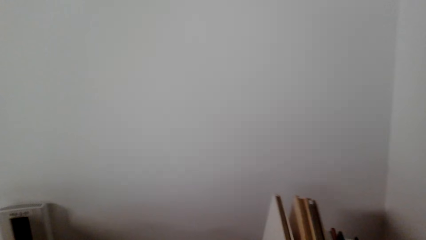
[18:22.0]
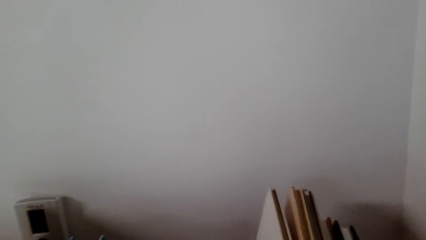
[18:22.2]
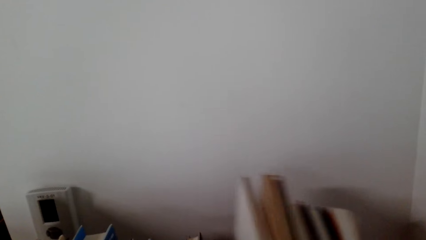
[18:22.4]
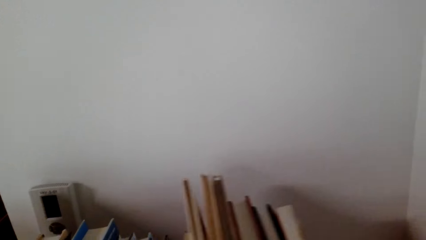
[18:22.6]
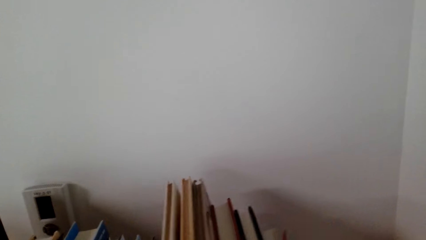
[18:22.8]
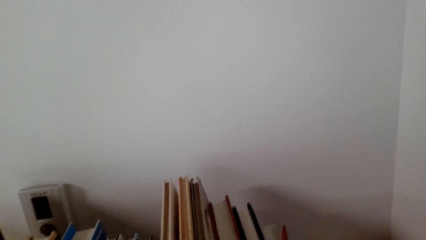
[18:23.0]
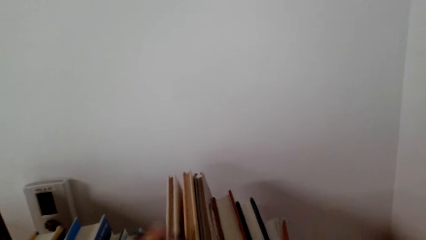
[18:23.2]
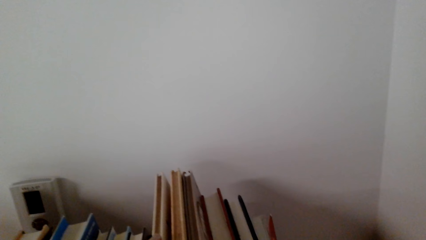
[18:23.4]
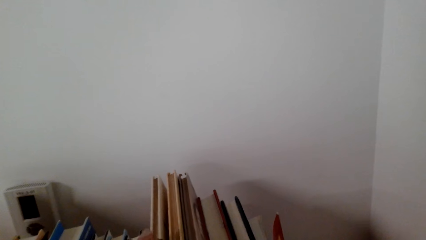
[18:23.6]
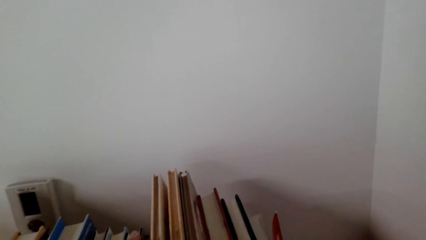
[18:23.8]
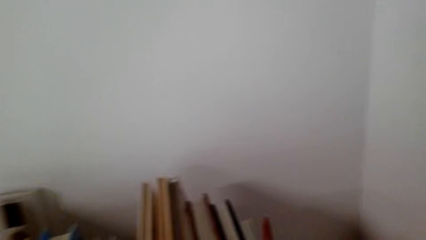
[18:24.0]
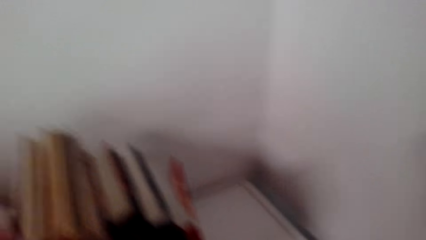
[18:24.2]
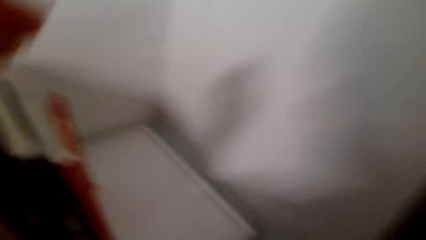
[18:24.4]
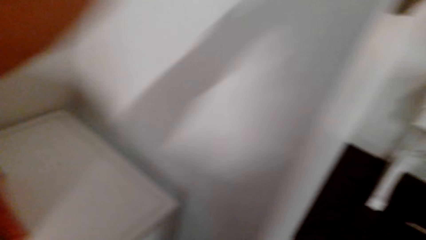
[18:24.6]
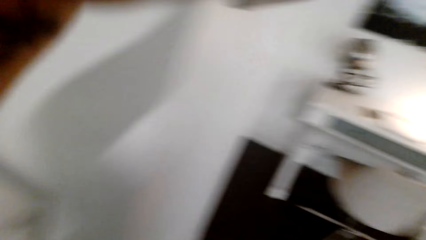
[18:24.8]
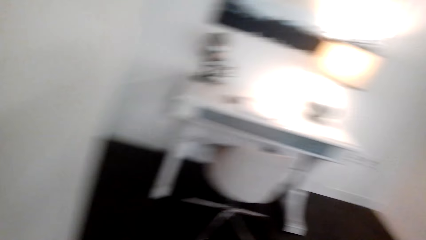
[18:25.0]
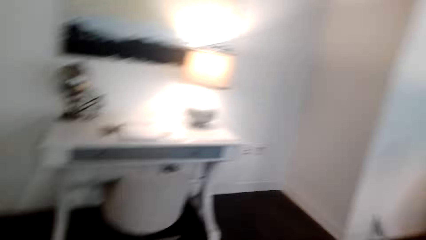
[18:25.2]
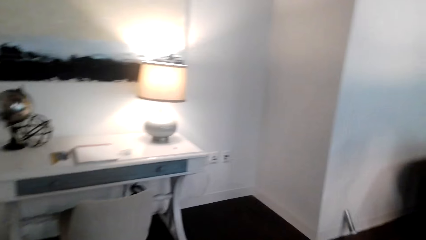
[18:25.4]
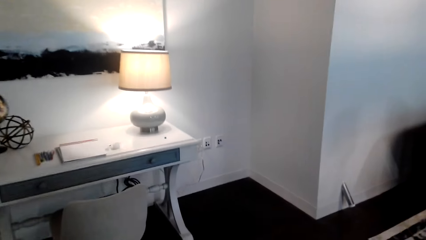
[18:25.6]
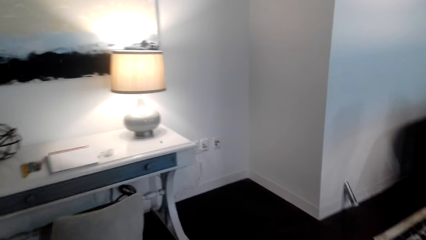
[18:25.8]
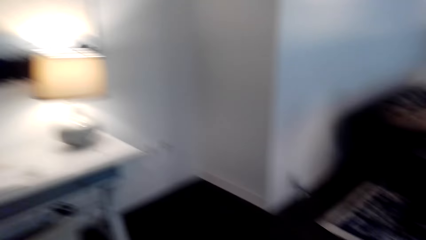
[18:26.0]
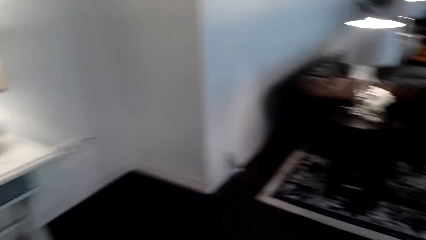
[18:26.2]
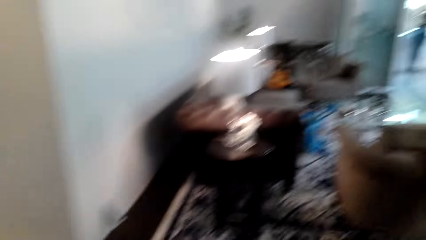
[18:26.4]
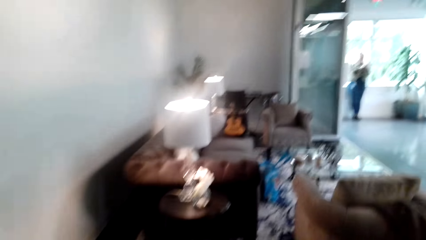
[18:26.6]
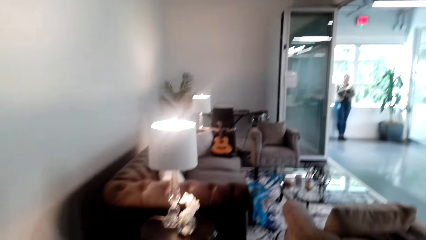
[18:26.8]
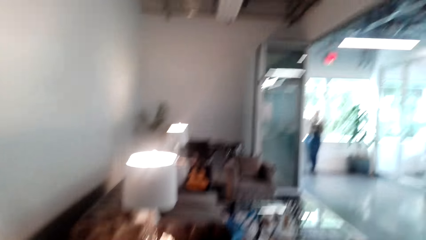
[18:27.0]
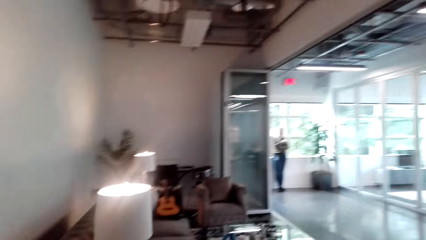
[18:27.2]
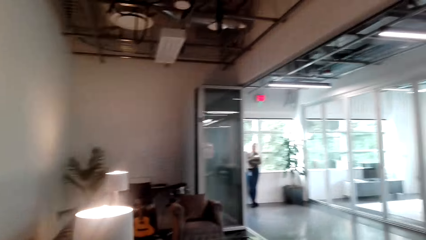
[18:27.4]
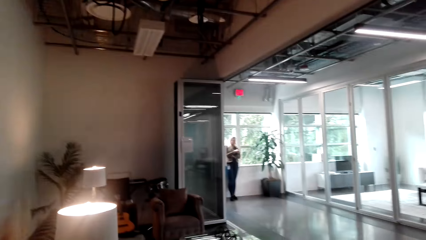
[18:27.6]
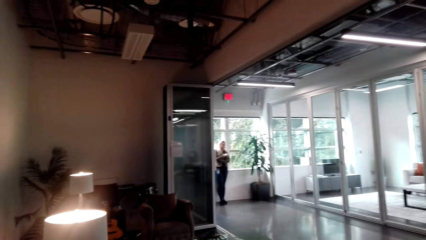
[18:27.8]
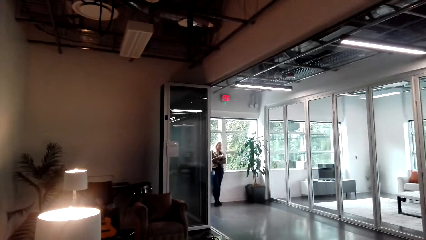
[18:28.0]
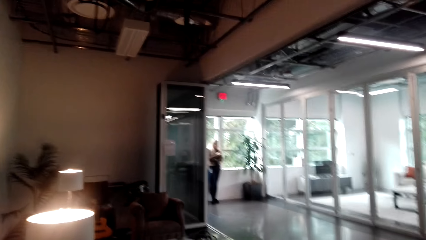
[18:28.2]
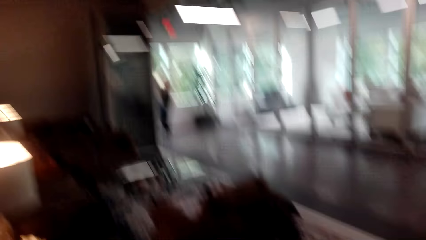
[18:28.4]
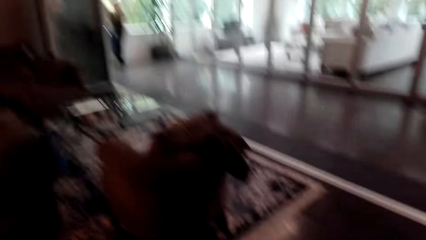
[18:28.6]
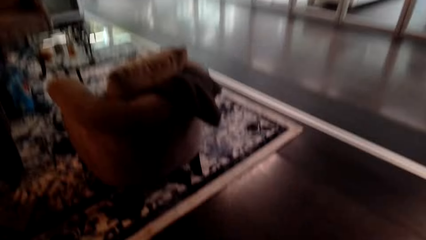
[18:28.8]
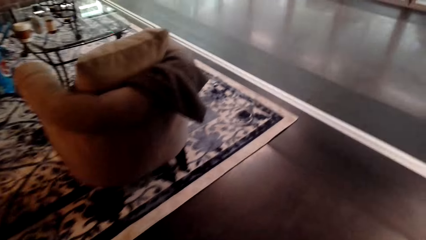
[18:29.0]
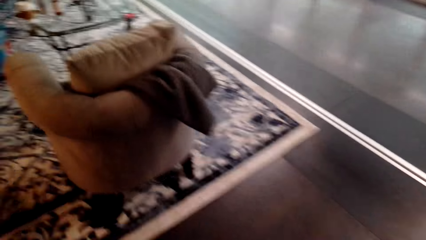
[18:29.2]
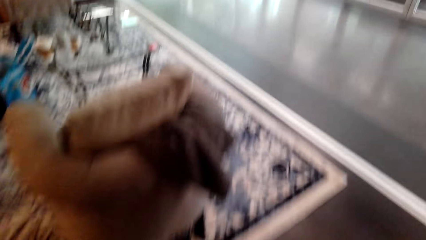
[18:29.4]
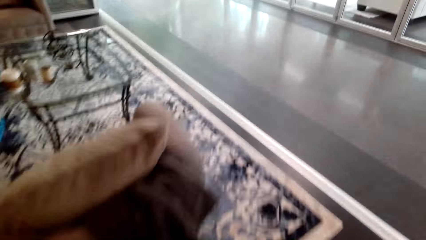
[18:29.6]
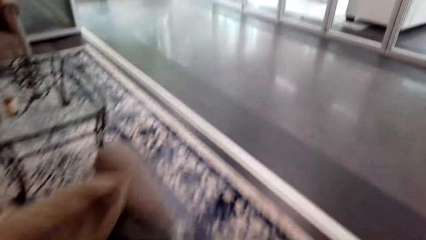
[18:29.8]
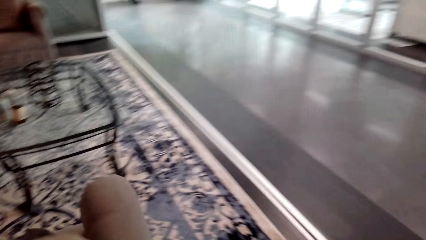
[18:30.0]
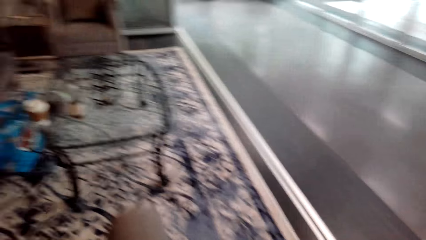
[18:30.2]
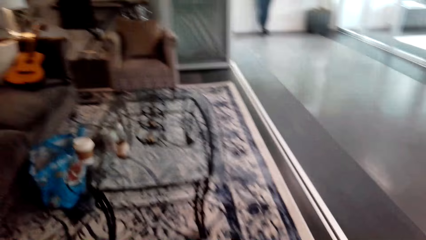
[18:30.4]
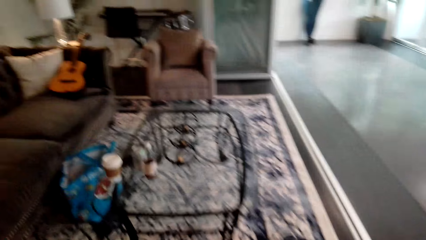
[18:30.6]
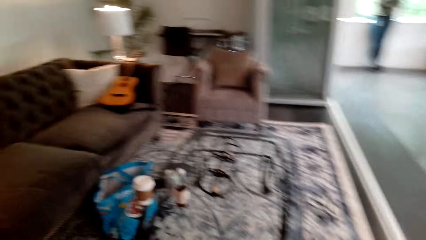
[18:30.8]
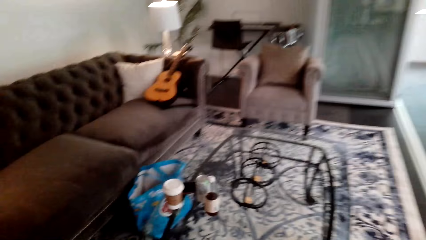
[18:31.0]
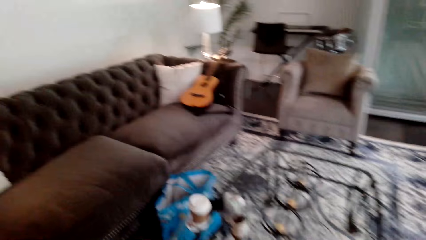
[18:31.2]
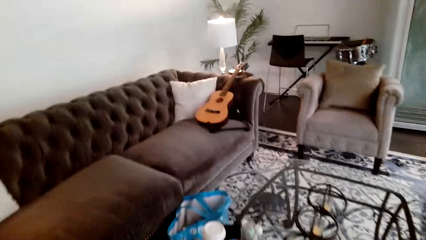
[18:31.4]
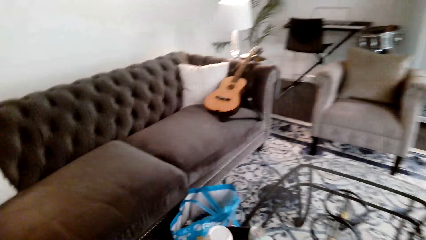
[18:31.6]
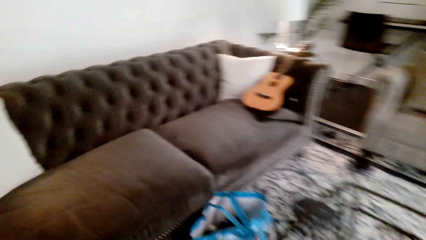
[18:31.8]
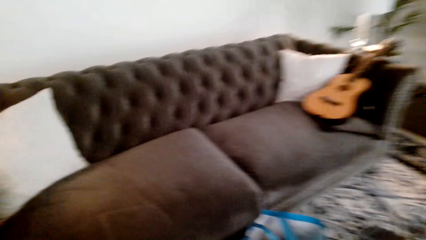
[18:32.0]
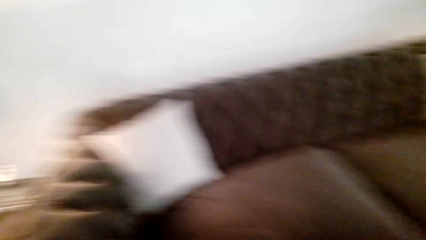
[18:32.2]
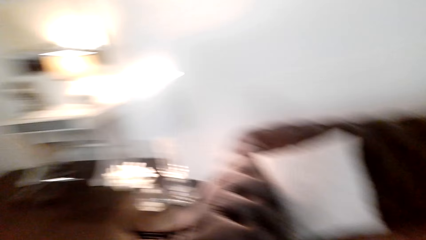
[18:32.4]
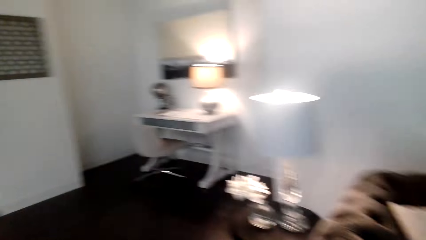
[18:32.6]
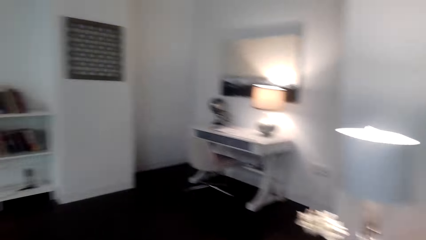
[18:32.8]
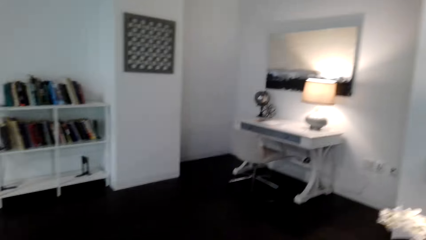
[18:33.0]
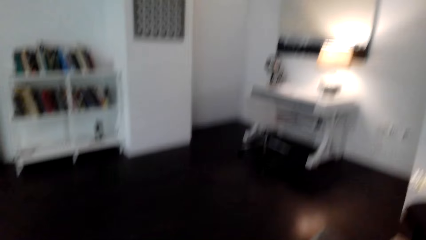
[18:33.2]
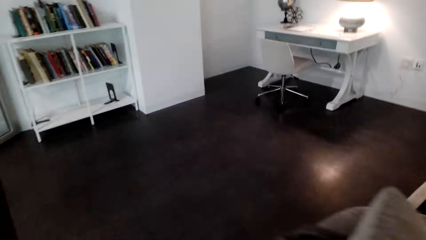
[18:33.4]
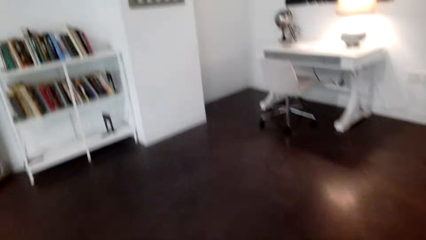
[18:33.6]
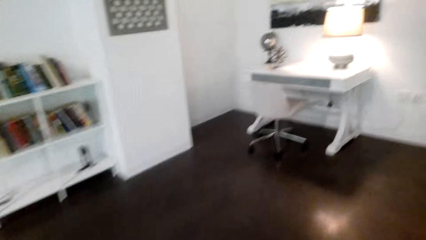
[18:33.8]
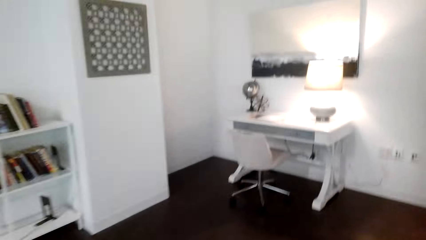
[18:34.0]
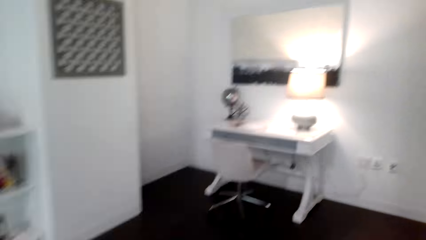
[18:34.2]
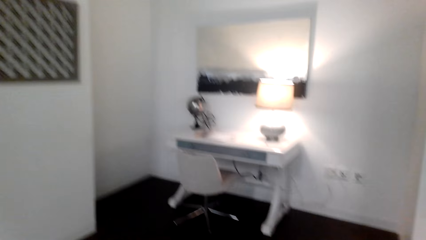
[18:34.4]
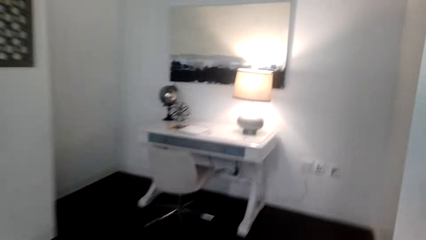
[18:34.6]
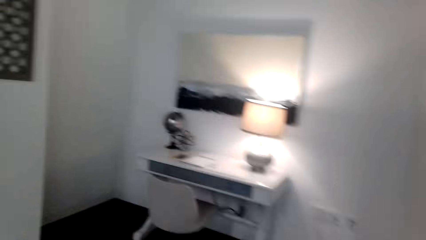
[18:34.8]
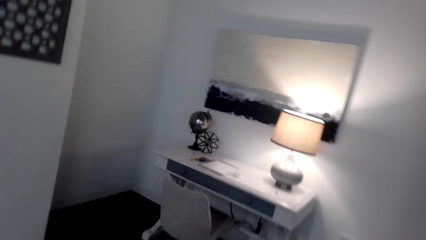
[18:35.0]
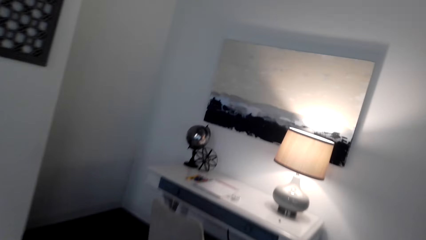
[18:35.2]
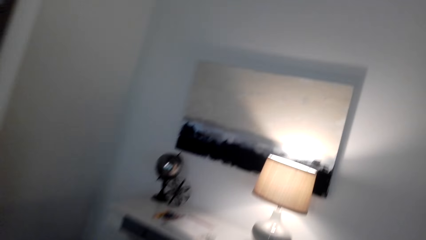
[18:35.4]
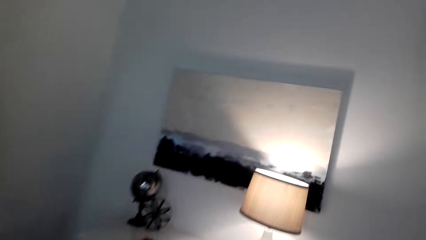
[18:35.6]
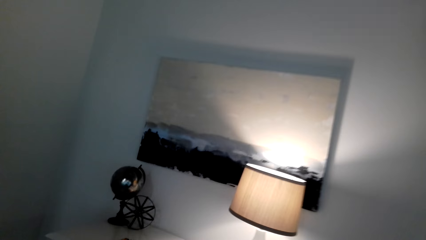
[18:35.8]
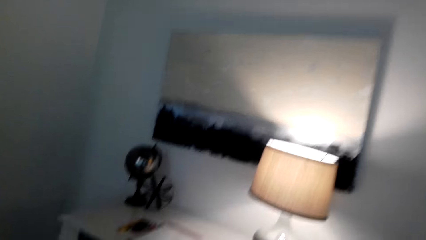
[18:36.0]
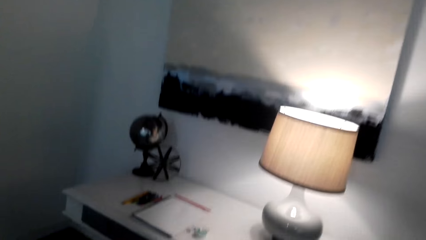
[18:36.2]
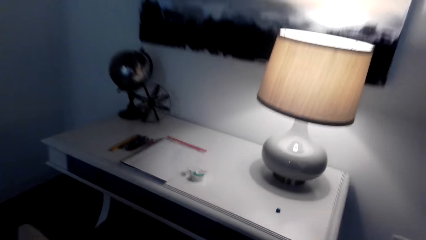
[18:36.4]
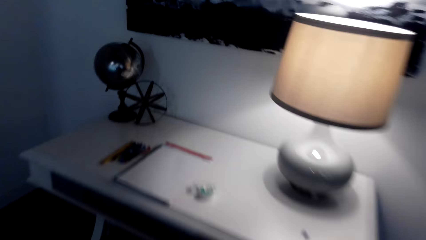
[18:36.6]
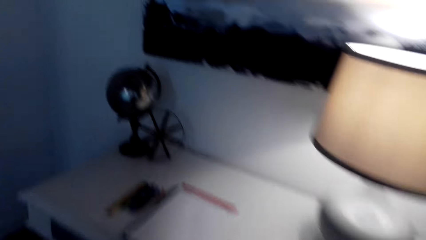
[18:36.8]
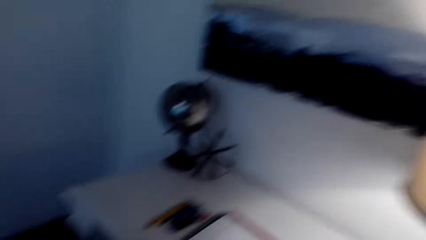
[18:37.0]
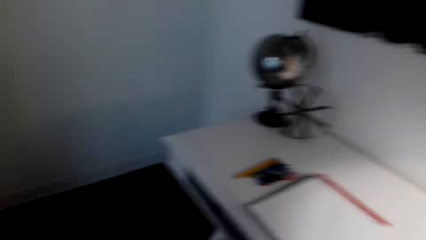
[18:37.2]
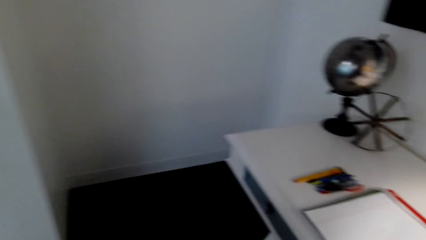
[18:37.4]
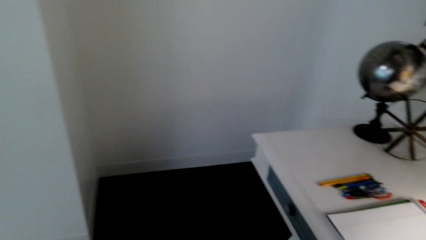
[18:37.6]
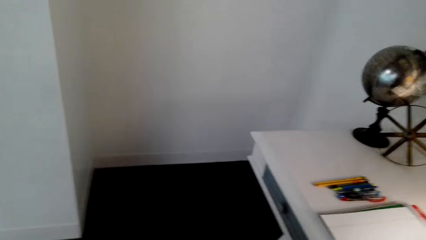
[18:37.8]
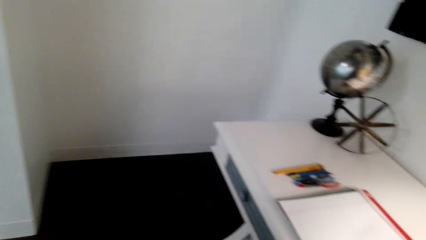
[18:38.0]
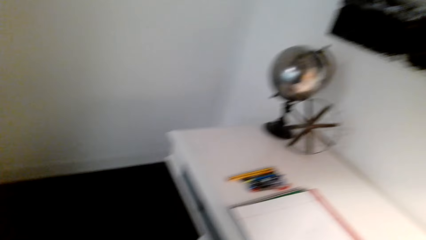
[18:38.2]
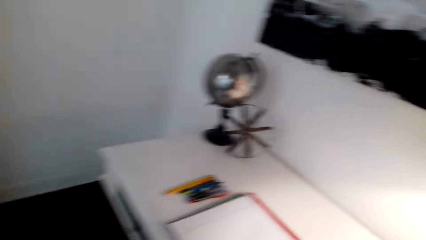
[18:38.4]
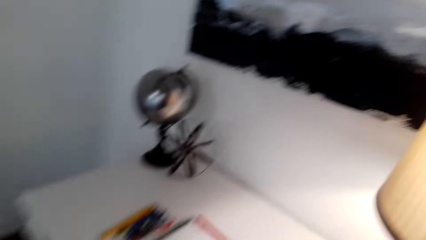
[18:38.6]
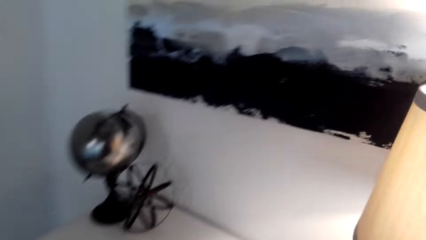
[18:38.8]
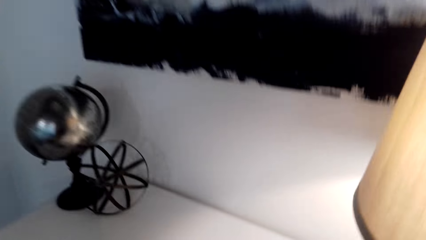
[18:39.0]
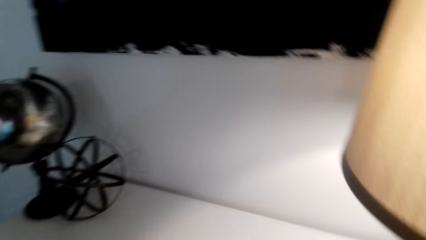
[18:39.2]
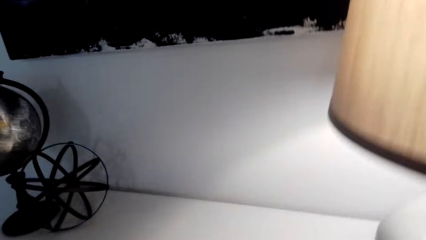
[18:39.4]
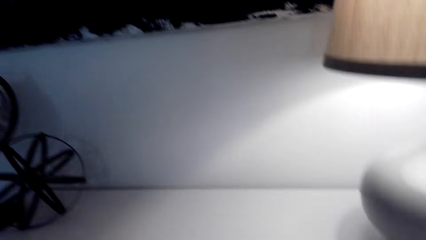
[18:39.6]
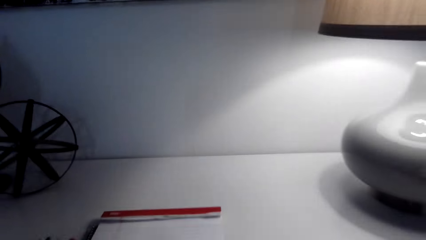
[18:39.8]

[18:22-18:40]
The camera wearer arranges the books on the book shelf. They put books on the shelf. They adjust a camera. They walk across the house. They turn right, turn right again and interact with a woman. They walk forward. The woman converses with the camera wearer. They walk right. They walk left. They turn back. They walk right. They converse. The woman converses with the camera wearer. They turn left. They converse with the woman. The woman converses with the camera wearer. The camera wearer turns right.
